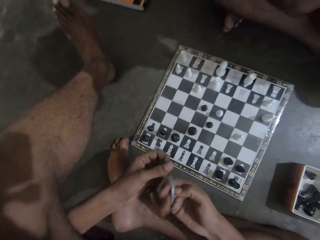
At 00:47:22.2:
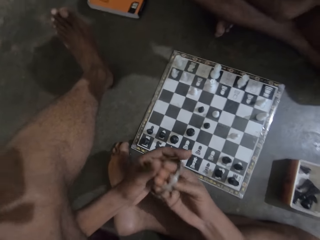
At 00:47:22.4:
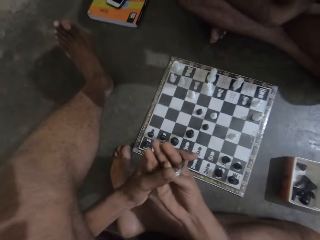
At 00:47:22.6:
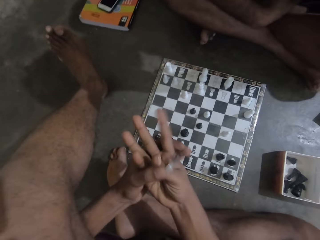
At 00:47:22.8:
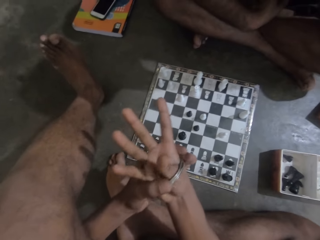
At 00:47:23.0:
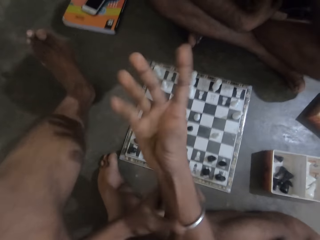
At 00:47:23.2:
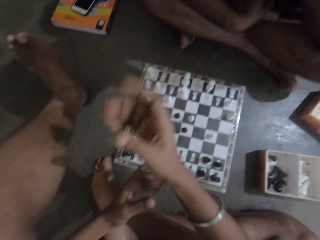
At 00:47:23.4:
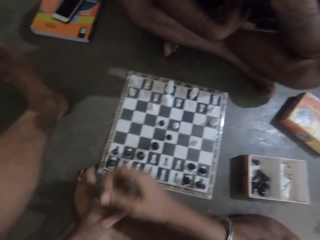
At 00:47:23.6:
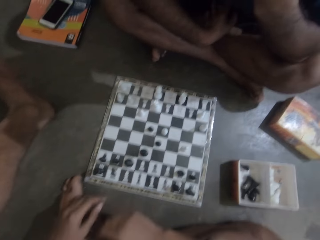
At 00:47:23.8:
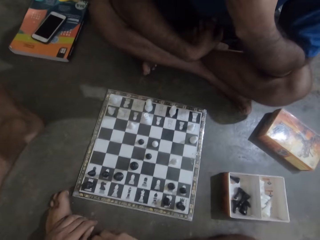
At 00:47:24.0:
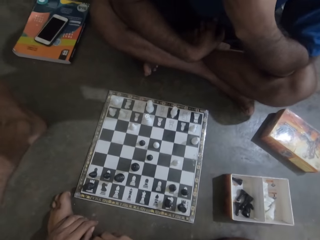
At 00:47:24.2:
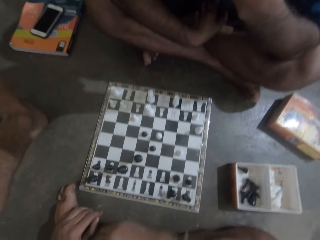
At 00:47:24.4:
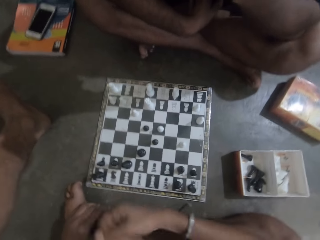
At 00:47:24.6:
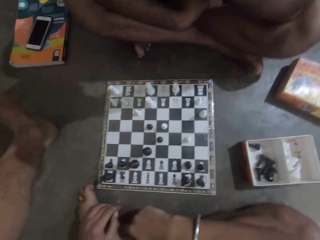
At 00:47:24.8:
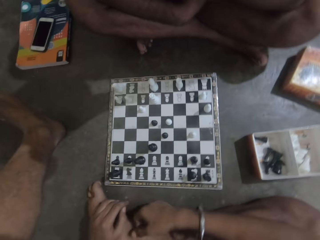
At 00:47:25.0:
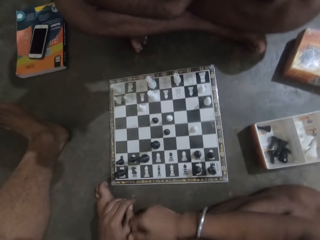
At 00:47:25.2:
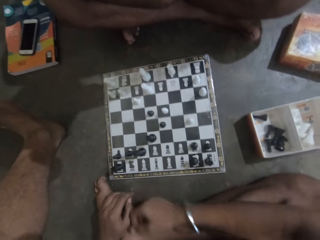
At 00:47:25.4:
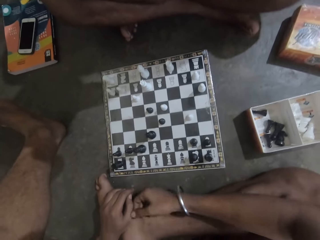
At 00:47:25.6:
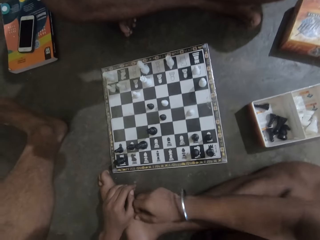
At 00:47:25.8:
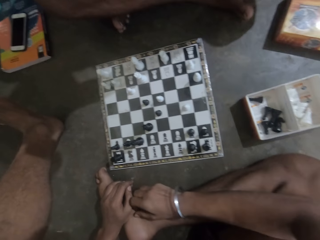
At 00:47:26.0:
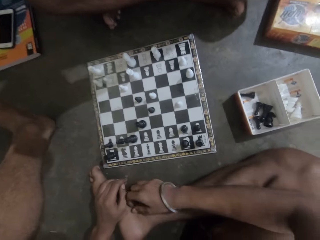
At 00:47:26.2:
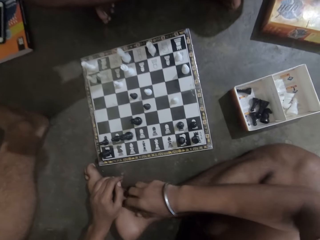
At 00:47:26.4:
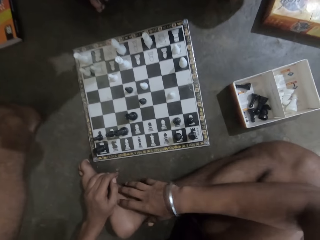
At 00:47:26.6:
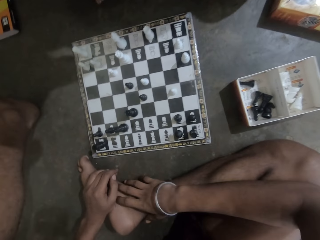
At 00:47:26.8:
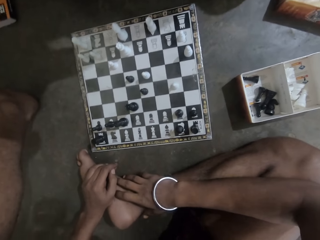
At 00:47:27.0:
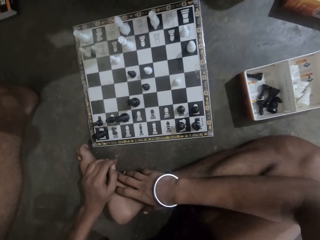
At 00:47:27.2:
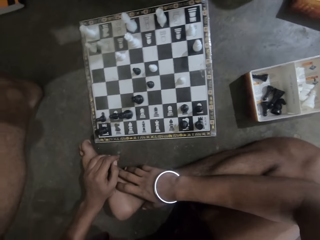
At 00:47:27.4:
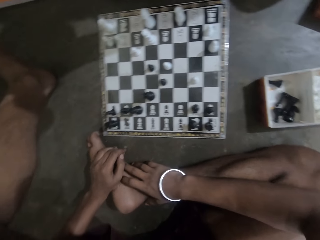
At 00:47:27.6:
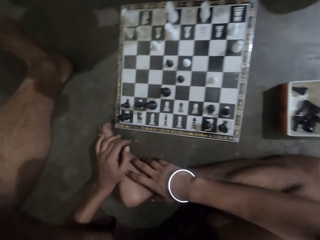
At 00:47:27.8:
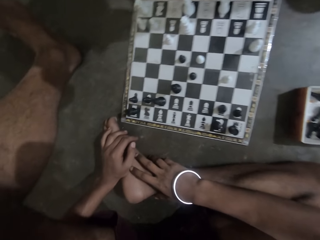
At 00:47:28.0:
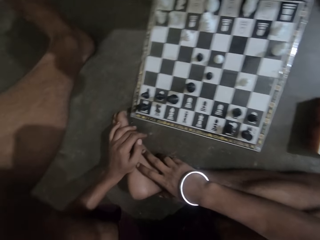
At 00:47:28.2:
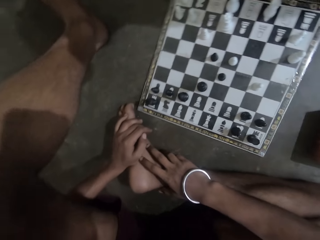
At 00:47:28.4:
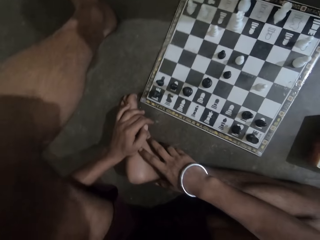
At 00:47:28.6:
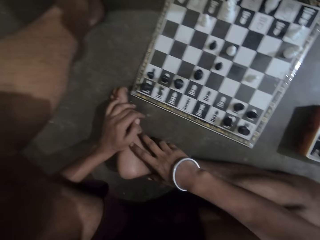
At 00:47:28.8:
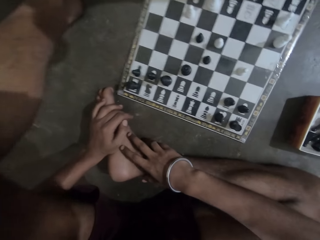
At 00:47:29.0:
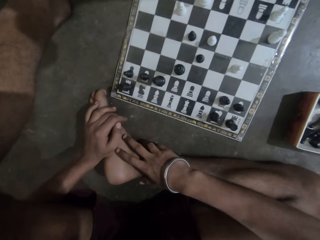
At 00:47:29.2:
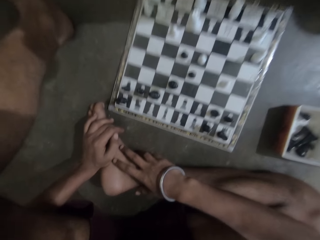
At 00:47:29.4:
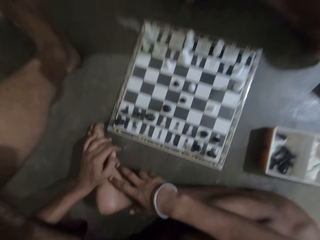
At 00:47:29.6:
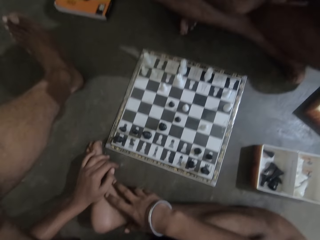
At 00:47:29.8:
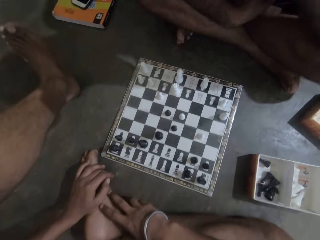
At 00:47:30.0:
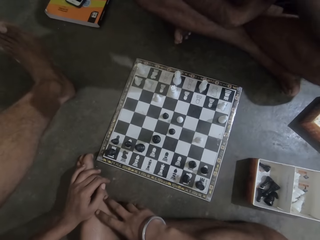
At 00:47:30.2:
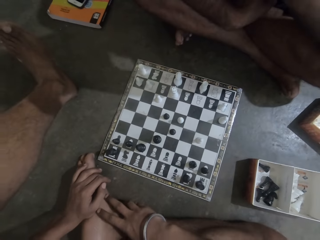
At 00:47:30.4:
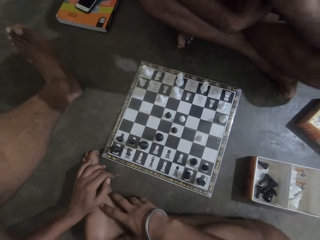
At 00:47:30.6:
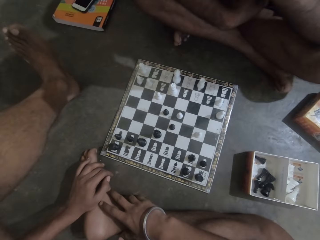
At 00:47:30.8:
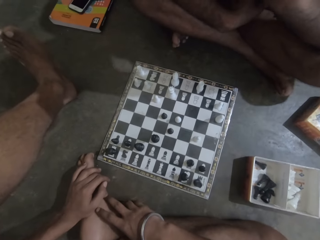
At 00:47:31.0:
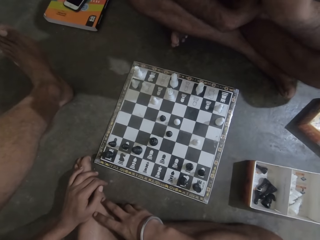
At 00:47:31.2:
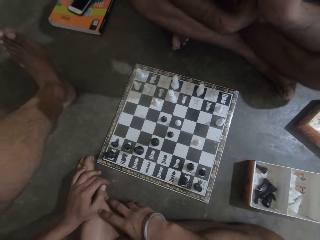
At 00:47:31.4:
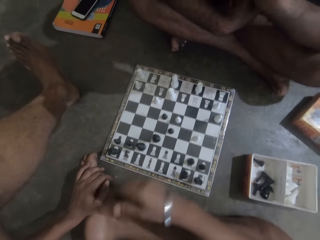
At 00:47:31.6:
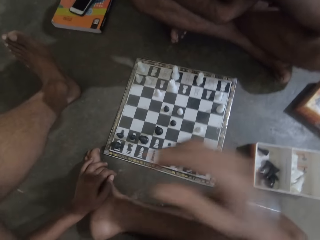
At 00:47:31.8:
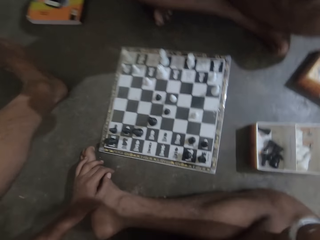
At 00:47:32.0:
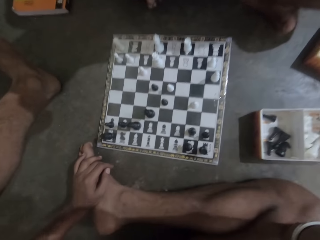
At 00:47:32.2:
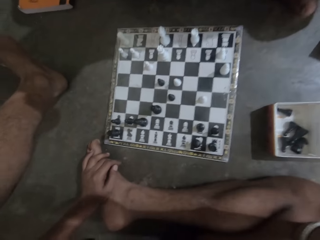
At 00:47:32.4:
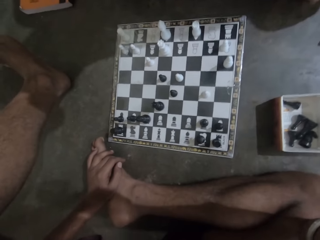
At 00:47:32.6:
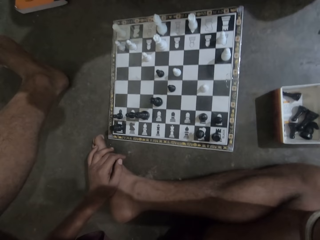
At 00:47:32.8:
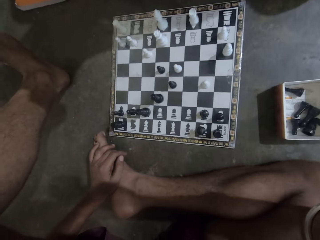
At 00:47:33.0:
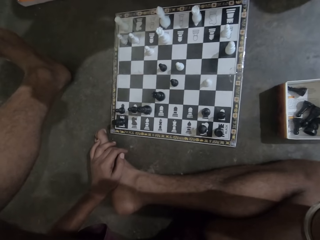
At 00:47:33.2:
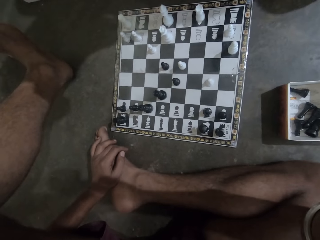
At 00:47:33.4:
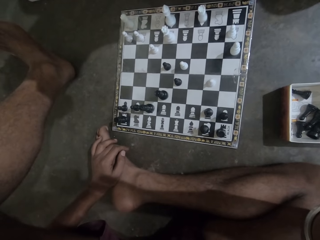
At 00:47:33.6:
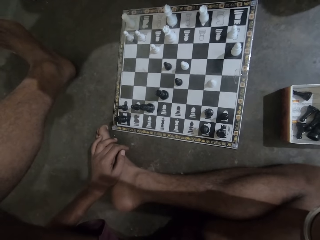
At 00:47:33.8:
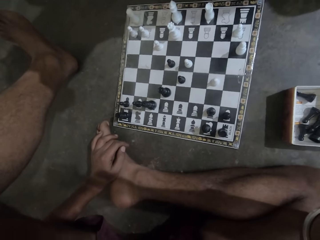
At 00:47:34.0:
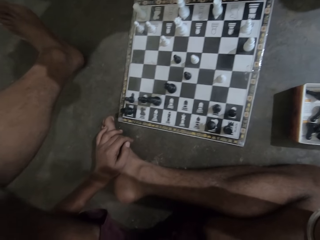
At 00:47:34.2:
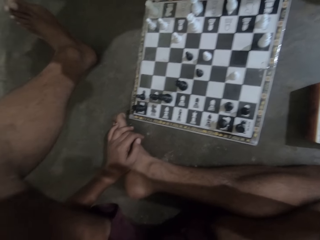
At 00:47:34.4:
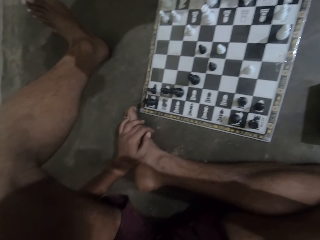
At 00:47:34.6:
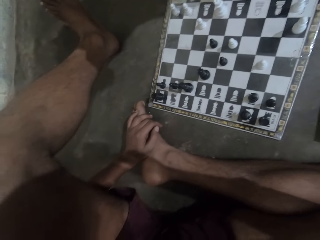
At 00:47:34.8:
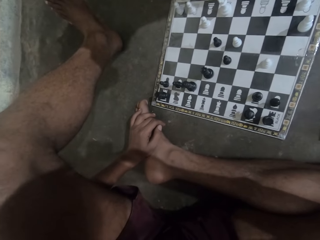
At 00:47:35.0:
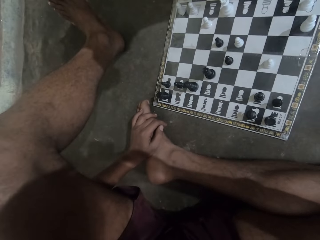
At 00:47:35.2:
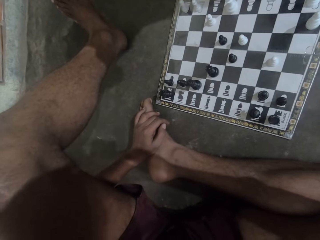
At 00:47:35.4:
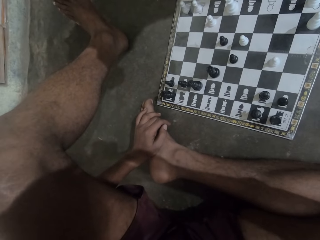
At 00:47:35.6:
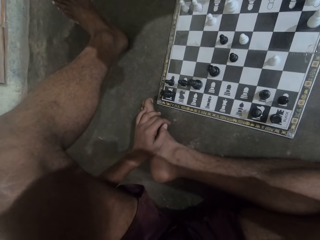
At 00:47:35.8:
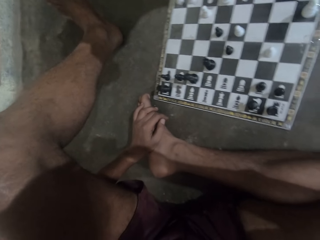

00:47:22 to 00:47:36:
The camera wearer puts the bangle on his right hand. He touches the foot. He lifts the hand.

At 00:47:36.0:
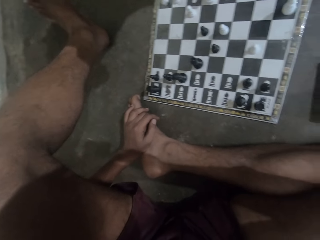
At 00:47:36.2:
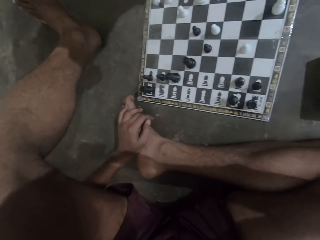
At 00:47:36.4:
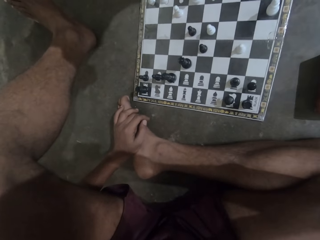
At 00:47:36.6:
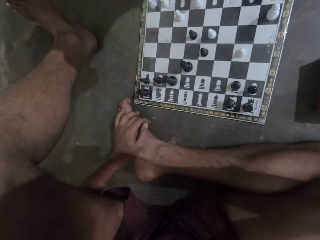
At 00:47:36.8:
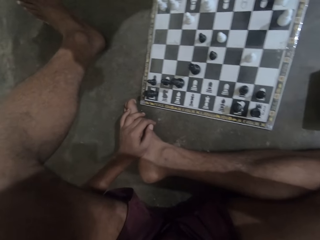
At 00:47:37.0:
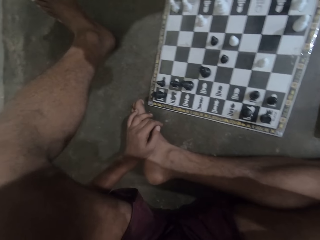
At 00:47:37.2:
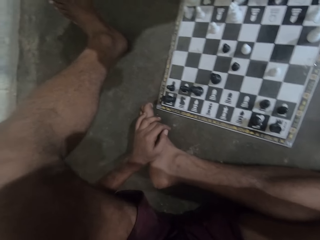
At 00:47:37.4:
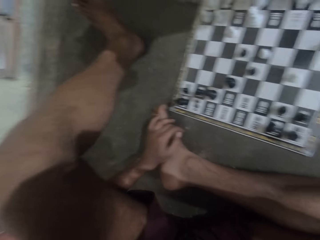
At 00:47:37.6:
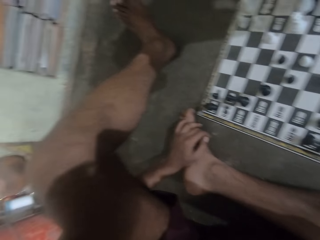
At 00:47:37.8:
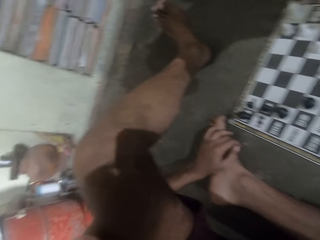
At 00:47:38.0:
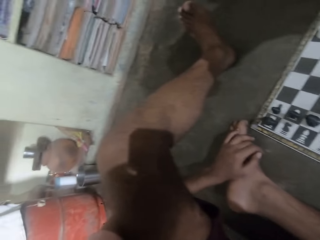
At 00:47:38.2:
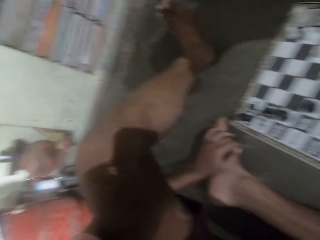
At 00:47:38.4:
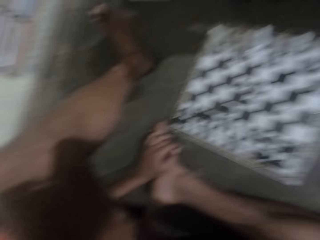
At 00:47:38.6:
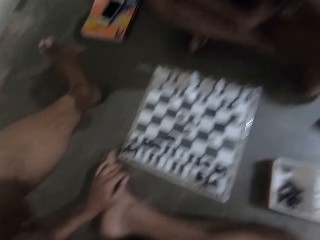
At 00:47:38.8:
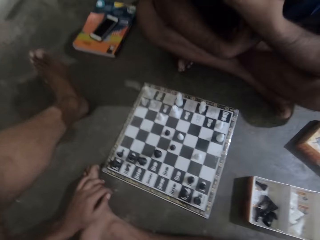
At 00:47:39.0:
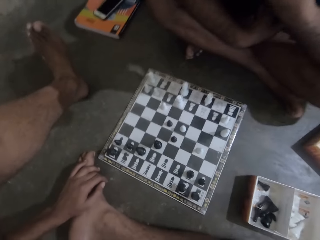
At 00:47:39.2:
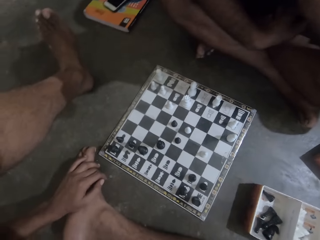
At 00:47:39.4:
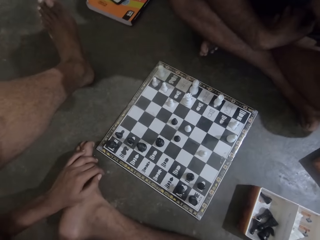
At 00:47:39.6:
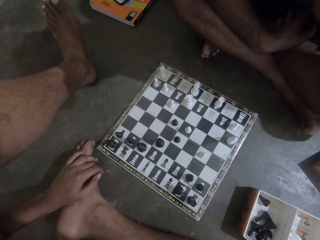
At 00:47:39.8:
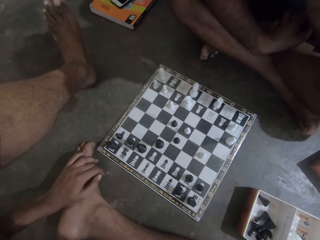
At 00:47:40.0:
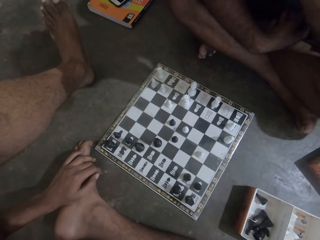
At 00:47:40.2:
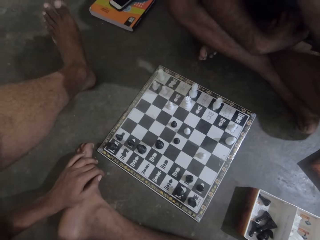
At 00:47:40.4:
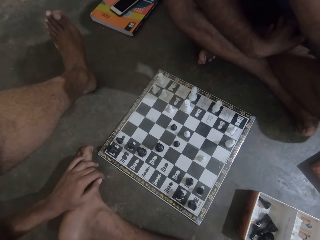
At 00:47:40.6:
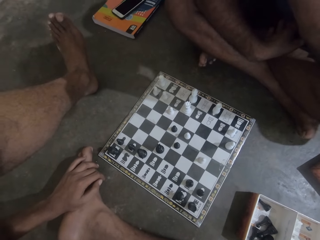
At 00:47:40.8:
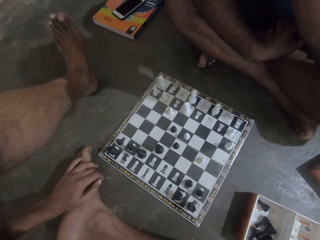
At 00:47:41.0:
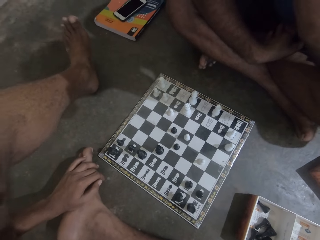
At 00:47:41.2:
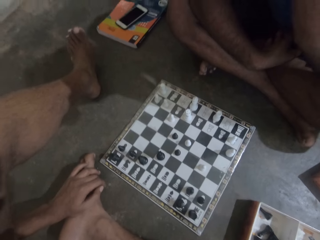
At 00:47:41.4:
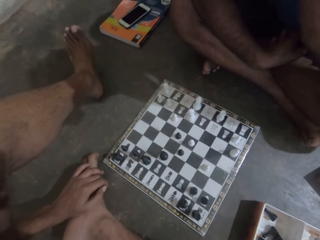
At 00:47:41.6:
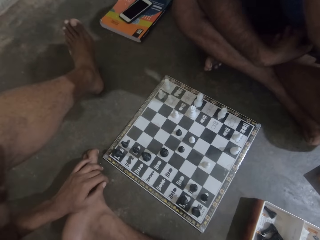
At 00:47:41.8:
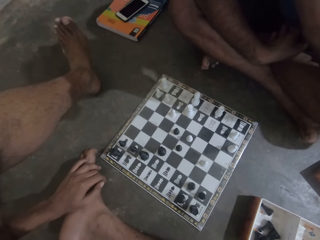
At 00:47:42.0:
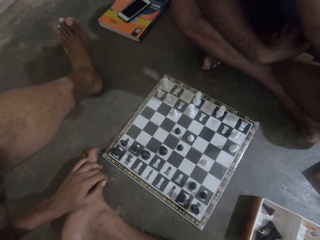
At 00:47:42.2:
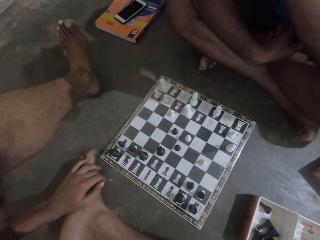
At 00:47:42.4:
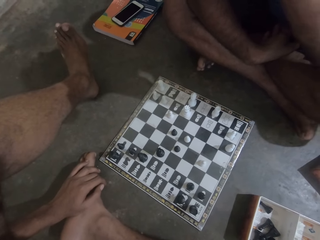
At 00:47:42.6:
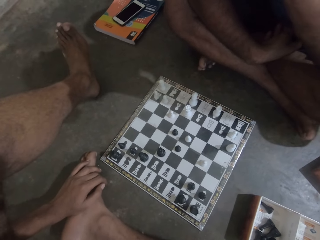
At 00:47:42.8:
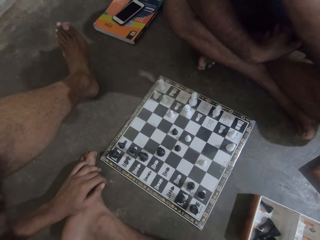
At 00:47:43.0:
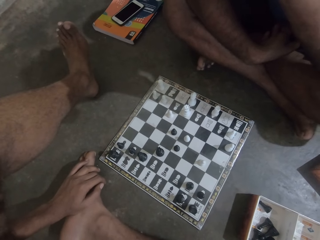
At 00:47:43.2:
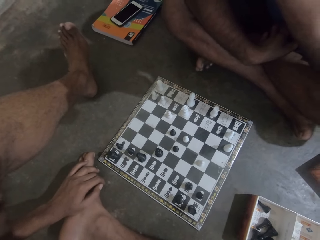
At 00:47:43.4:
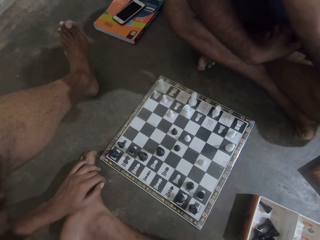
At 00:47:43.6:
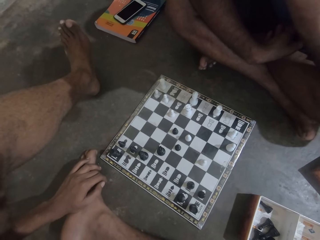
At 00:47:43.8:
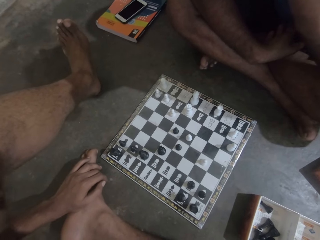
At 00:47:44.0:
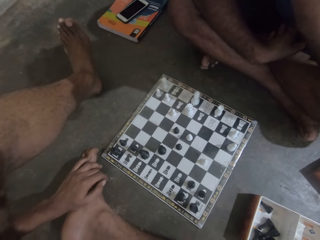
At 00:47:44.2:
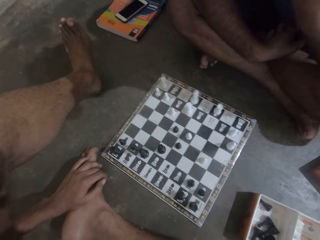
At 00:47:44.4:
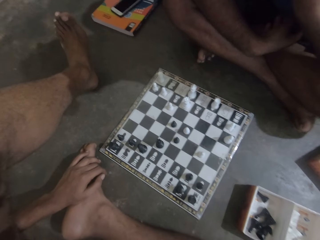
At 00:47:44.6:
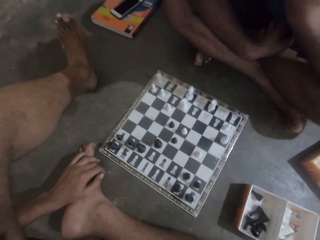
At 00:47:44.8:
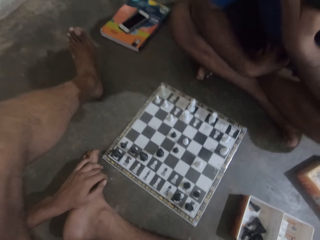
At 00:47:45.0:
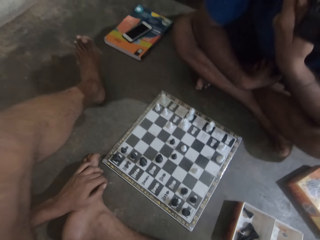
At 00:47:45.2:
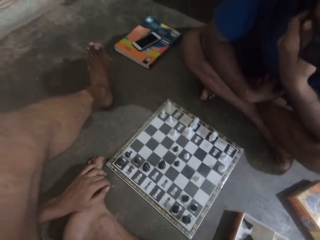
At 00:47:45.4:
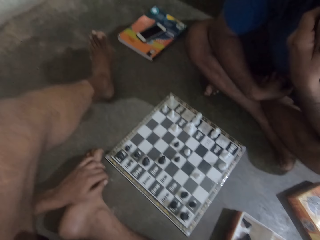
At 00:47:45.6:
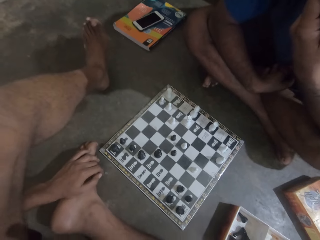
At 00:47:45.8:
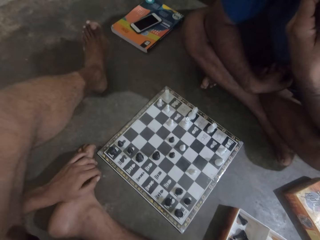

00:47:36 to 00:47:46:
The camera wearer shakes his left leg.
